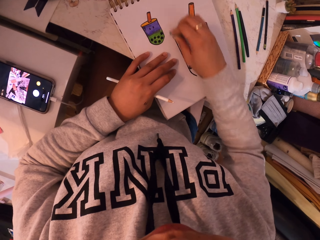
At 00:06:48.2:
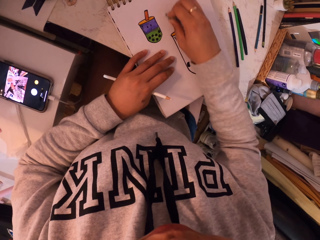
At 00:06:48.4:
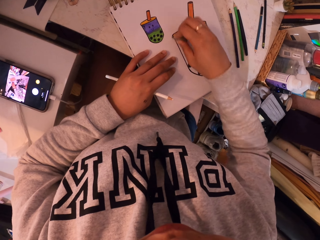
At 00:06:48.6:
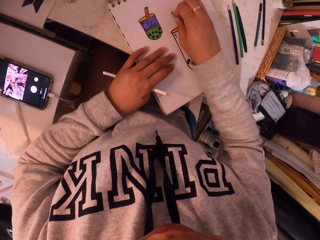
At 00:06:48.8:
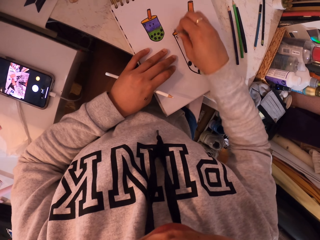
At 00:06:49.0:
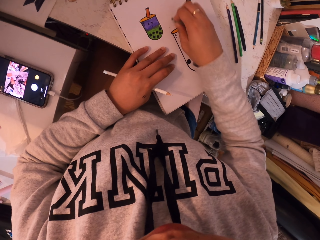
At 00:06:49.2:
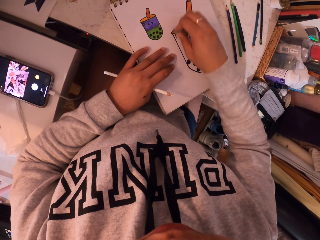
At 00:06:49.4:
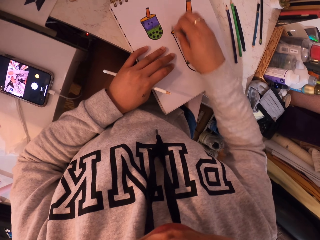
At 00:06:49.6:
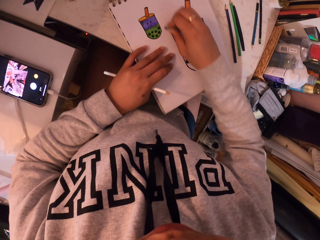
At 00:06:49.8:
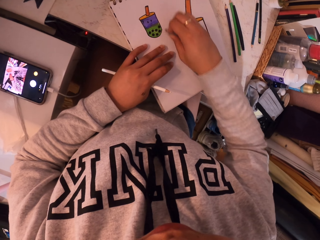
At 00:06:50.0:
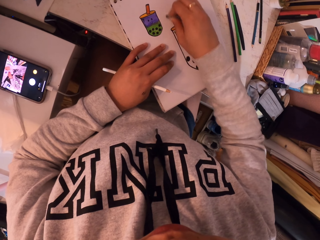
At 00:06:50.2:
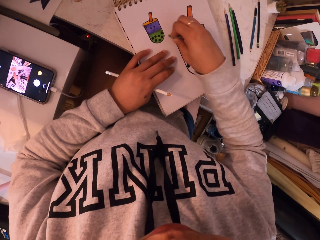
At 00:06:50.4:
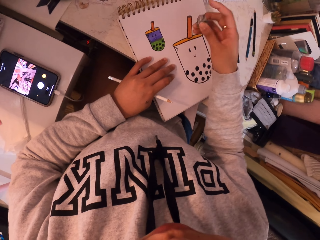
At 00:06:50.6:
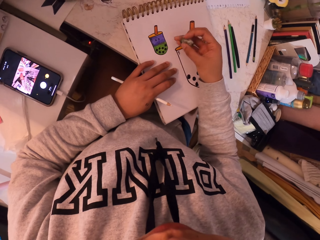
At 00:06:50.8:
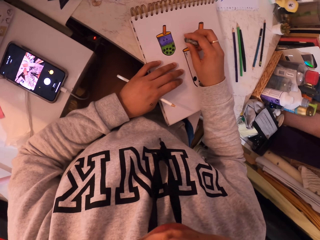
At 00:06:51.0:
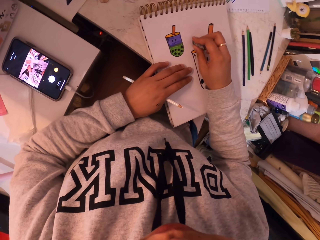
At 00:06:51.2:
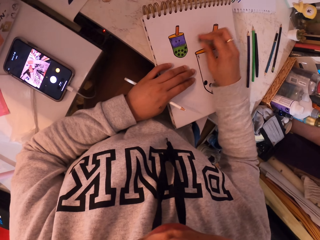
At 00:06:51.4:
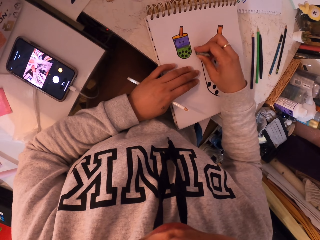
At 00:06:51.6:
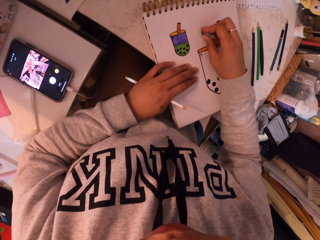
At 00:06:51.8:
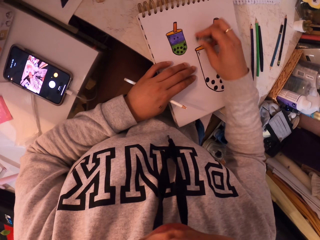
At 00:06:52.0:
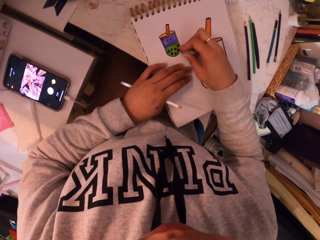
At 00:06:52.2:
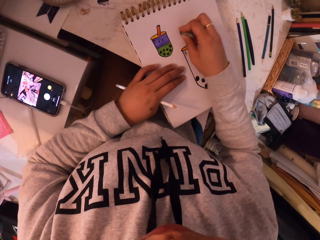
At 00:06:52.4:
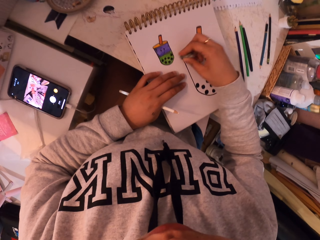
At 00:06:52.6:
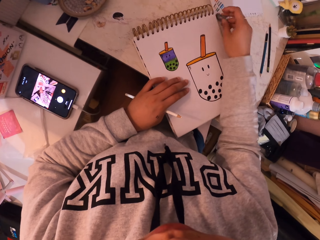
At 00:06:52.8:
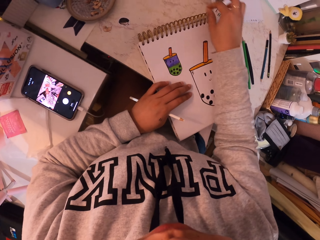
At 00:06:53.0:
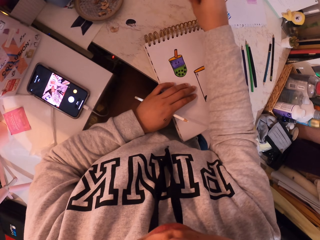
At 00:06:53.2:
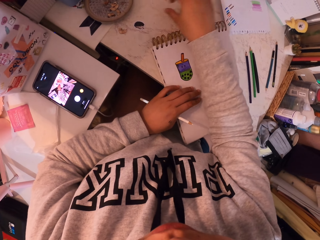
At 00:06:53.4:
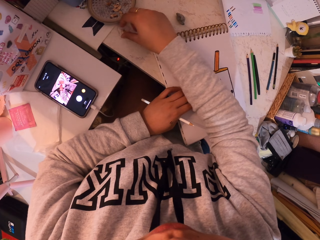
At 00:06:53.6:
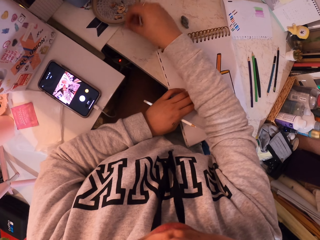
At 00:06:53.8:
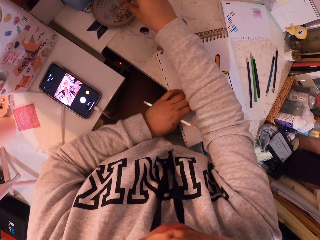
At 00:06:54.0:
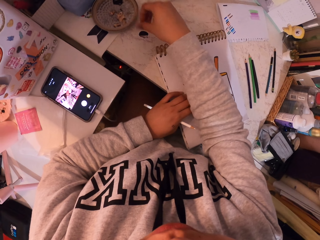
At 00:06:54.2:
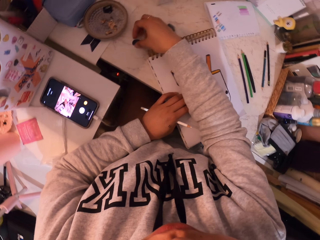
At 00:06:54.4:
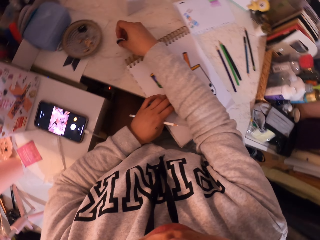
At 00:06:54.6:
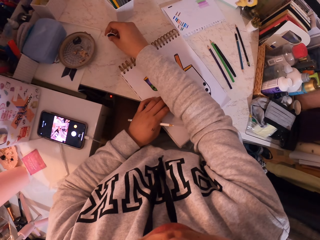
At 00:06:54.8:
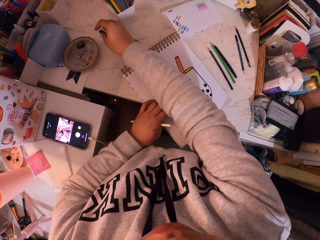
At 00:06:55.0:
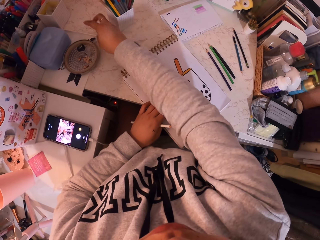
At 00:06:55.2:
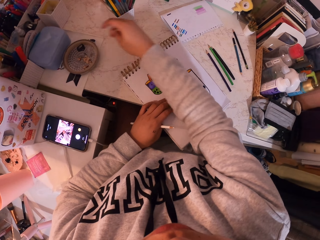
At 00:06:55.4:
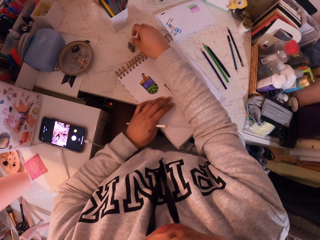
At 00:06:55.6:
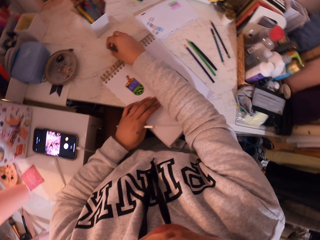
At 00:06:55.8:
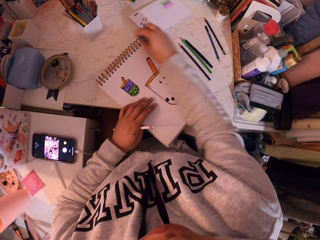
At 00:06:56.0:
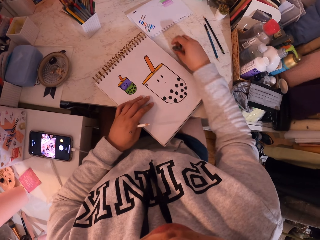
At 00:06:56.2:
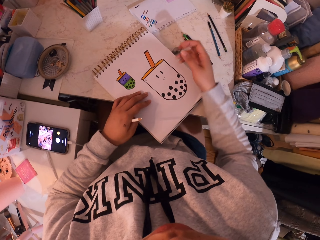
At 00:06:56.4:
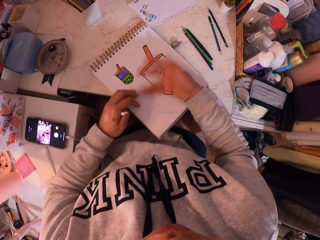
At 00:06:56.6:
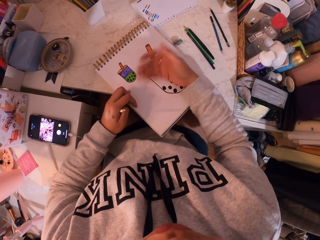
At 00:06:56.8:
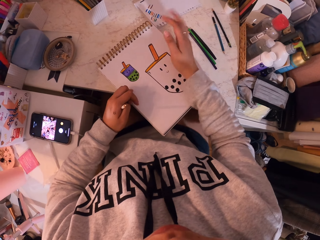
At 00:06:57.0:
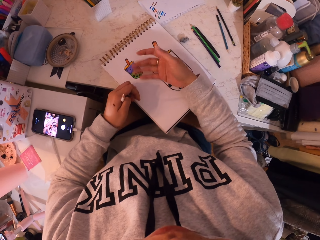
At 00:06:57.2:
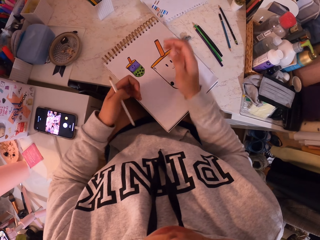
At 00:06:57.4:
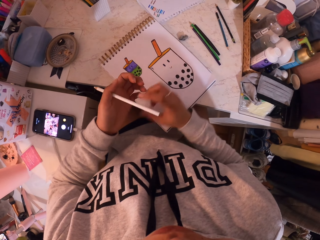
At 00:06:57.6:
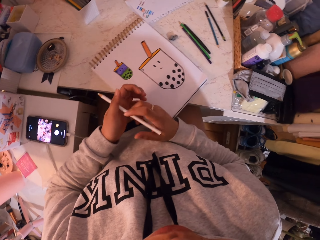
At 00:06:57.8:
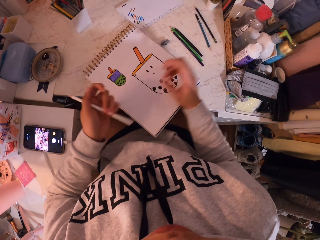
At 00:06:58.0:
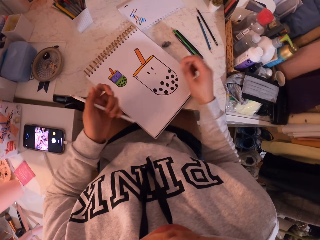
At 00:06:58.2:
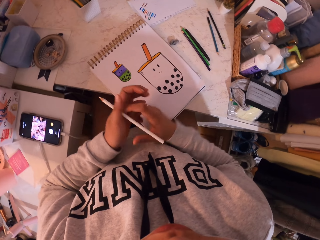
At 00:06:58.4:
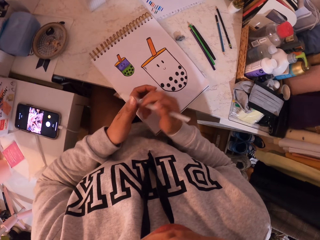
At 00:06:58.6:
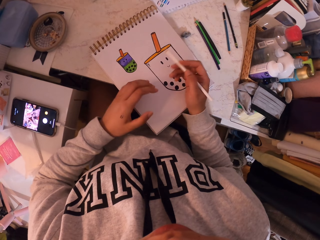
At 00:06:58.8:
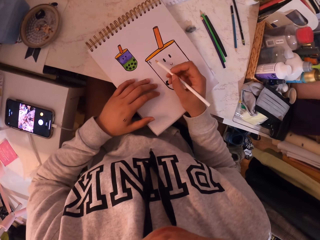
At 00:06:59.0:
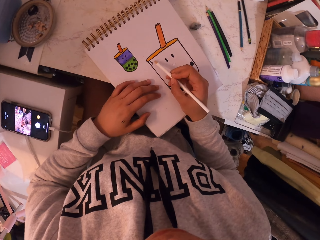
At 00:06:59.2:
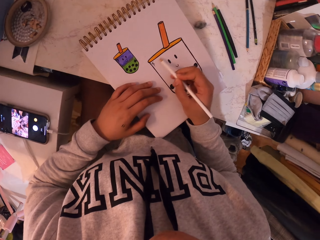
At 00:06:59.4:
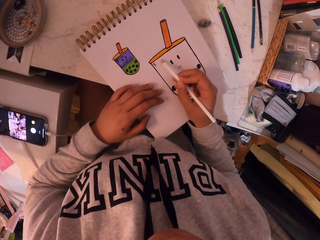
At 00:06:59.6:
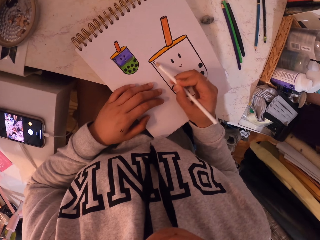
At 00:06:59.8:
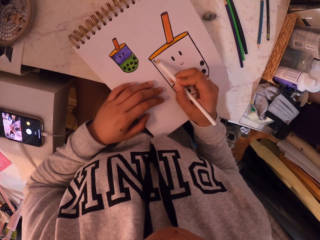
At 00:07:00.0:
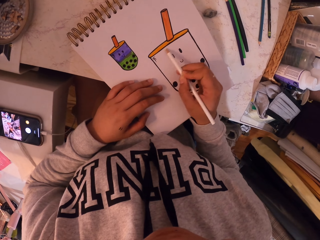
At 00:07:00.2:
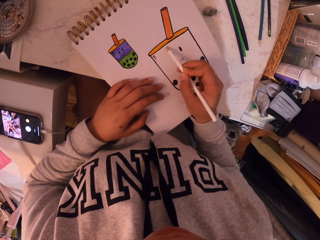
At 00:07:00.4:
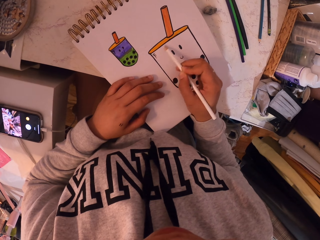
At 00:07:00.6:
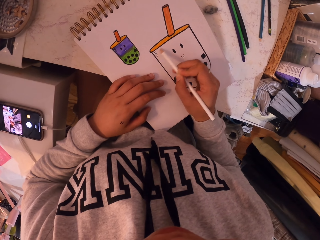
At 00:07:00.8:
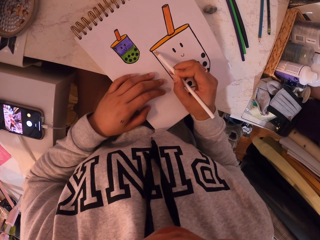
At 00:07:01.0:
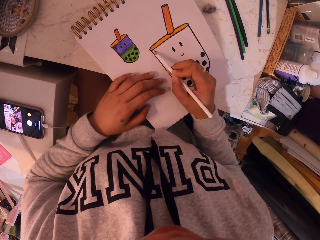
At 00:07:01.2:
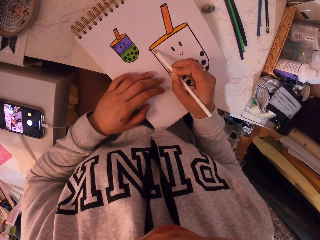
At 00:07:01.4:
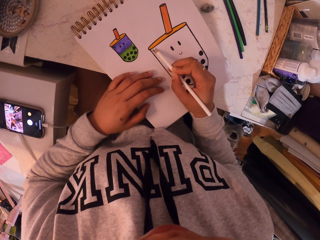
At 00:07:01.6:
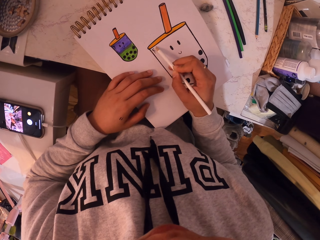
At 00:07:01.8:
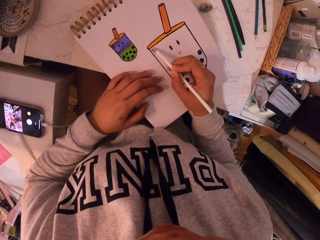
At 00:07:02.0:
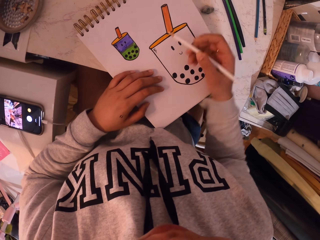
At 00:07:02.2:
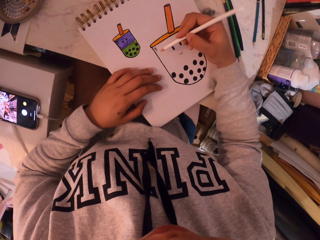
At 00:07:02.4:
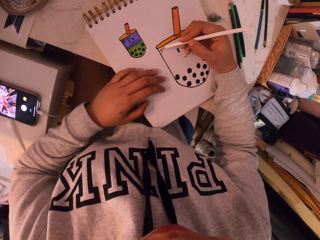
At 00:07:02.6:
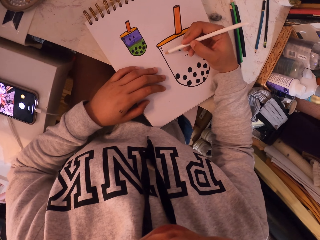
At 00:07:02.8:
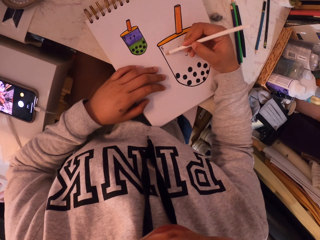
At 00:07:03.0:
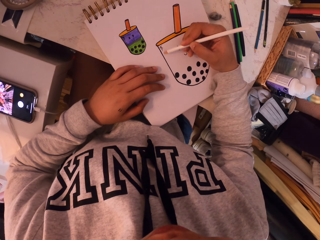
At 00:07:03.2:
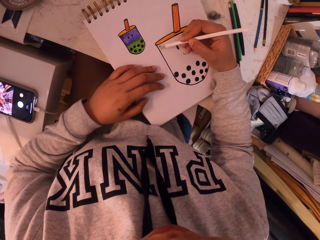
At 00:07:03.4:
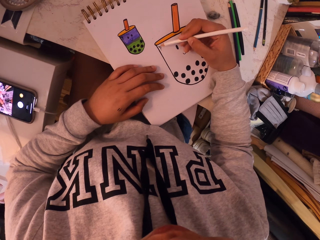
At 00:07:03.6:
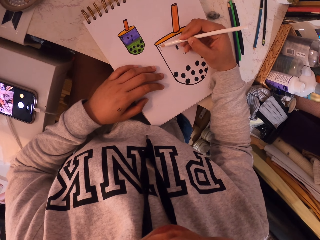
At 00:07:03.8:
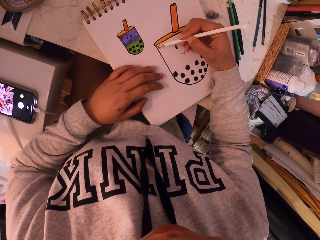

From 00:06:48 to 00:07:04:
The camera wearer puts the rubber aside. They pick something. They move the rubber. They rub the book. They paint the drawing with the white pen.

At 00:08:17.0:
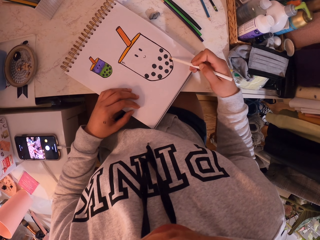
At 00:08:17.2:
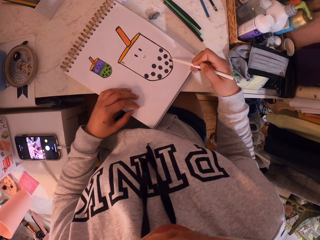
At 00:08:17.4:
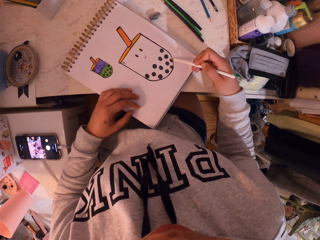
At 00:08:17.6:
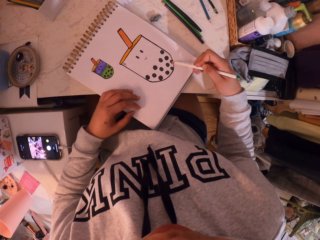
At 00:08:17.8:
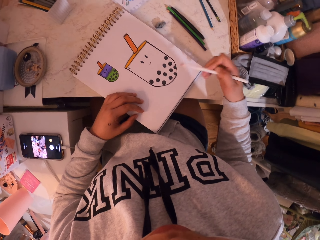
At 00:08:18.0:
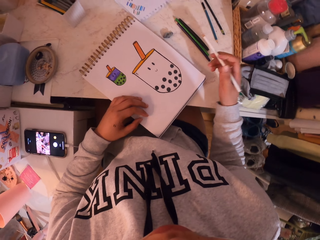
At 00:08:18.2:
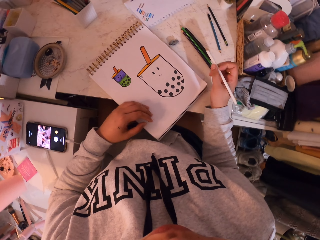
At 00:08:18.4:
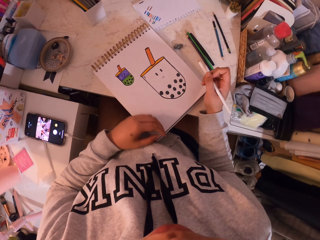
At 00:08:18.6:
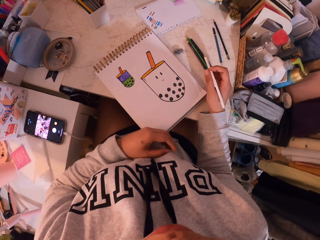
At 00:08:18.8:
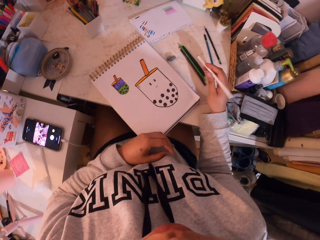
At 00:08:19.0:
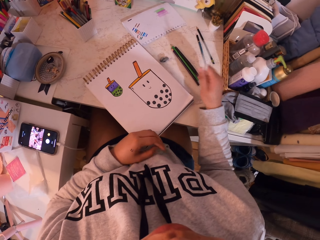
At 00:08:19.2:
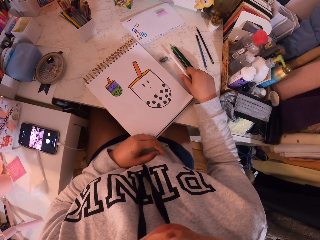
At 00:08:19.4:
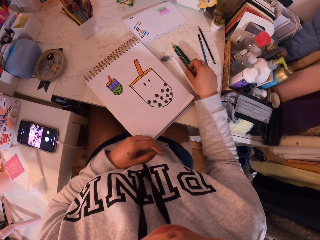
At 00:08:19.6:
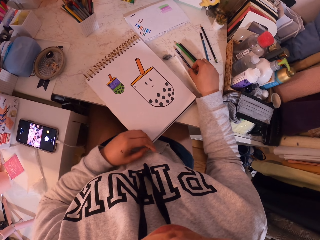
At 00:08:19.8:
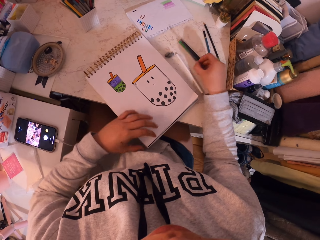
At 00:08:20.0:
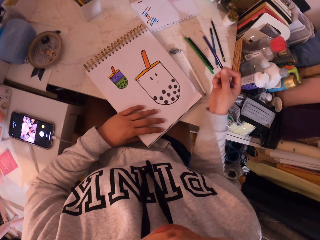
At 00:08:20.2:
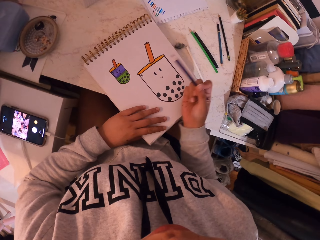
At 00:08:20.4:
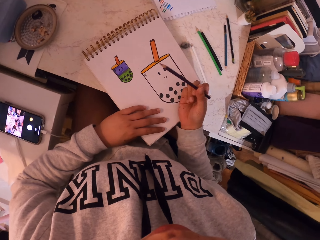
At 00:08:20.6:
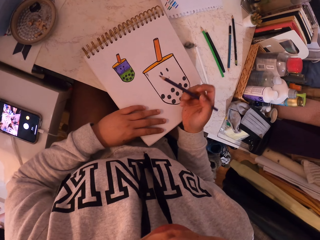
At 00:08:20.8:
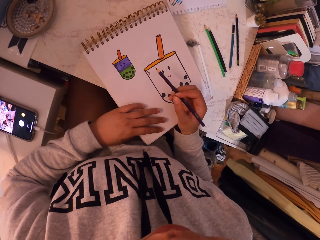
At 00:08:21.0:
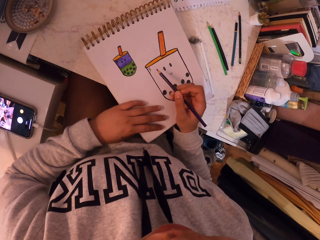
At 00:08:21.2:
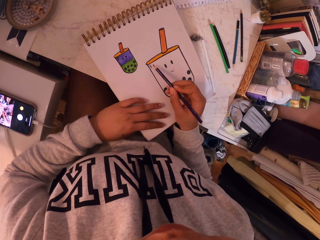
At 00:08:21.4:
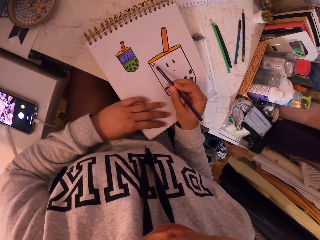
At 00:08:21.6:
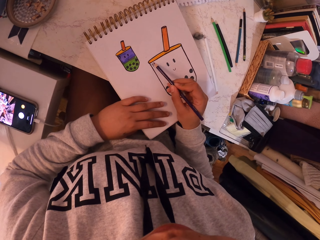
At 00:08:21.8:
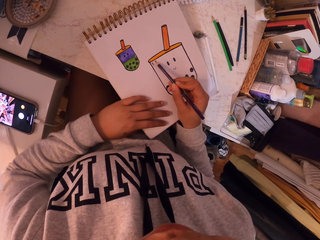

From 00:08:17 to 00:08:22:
The camera wearer puts the drawing pen on the table. They pick a purple pen. They draw in the drawing book.
